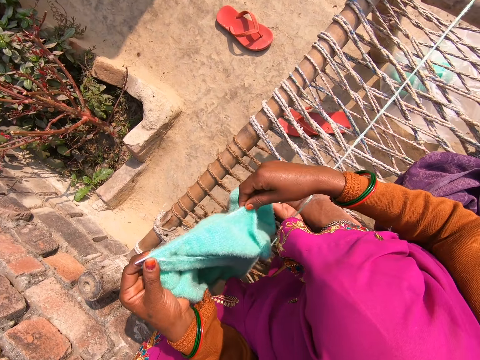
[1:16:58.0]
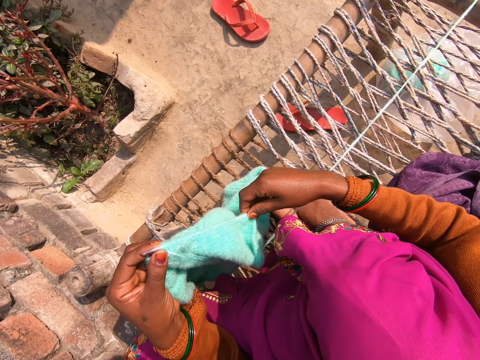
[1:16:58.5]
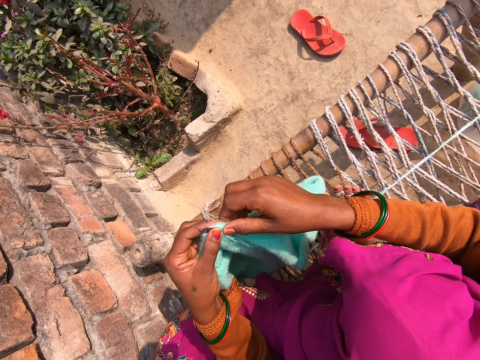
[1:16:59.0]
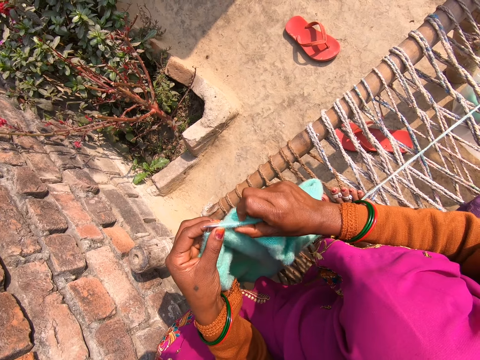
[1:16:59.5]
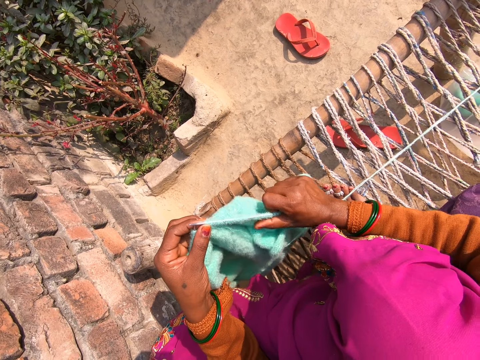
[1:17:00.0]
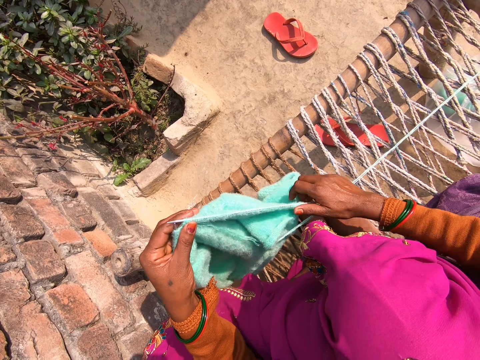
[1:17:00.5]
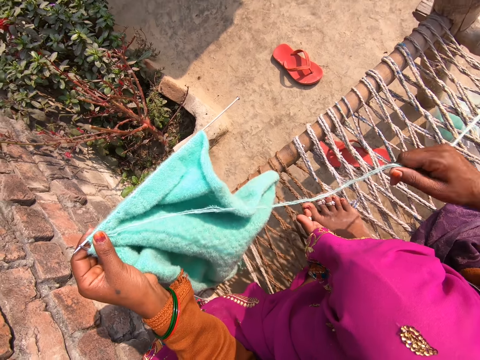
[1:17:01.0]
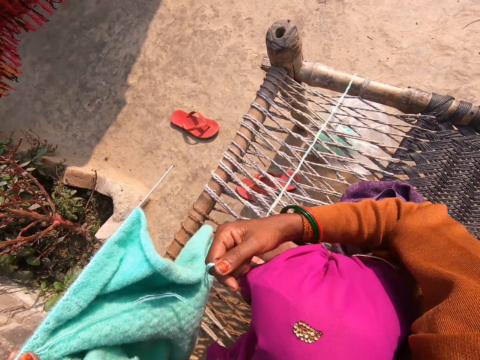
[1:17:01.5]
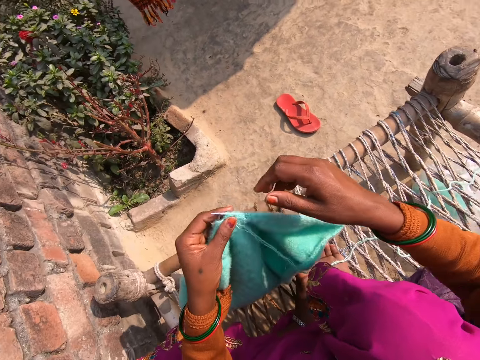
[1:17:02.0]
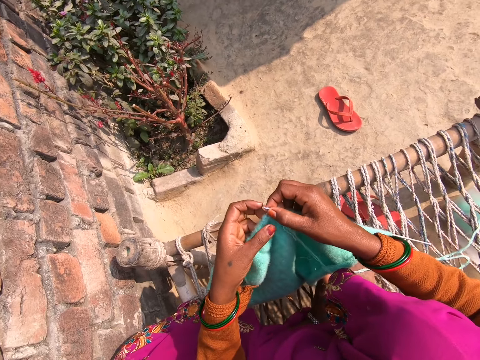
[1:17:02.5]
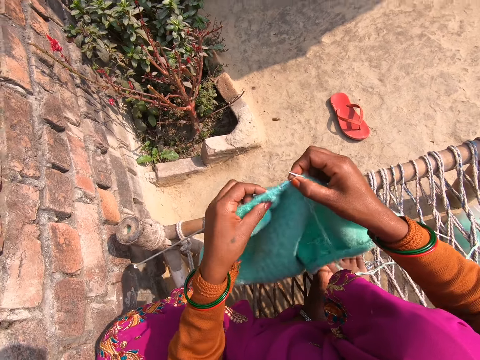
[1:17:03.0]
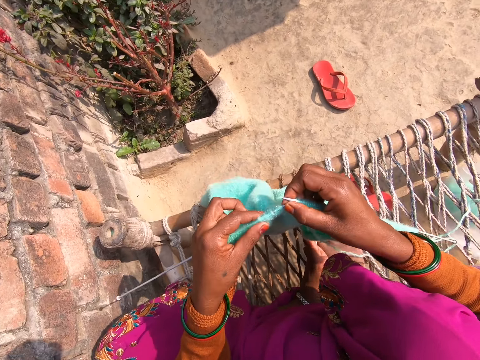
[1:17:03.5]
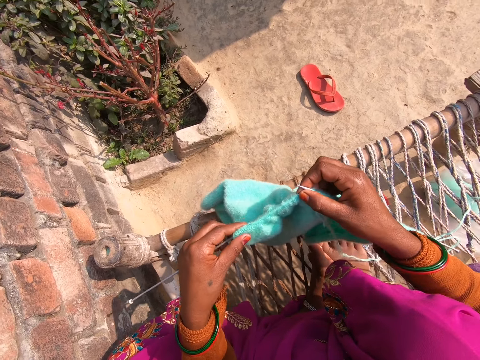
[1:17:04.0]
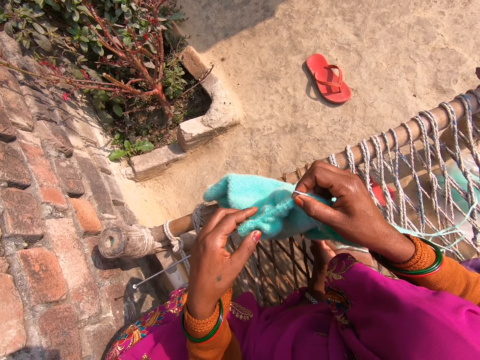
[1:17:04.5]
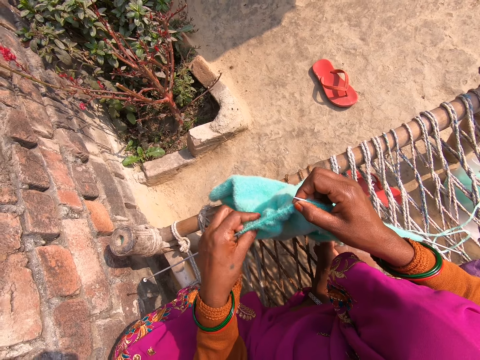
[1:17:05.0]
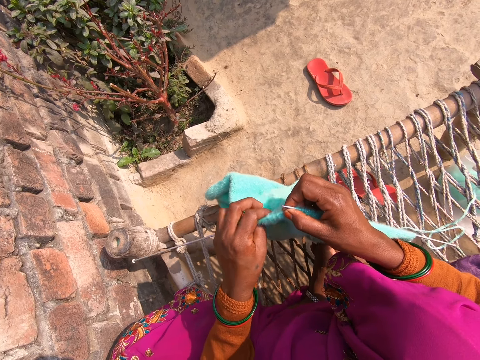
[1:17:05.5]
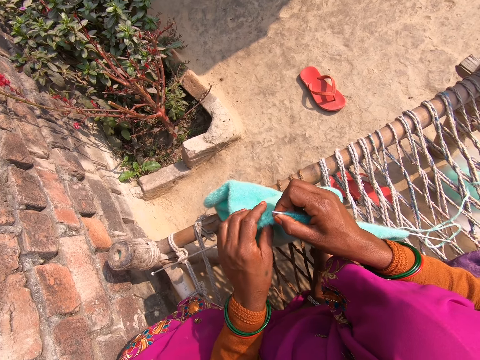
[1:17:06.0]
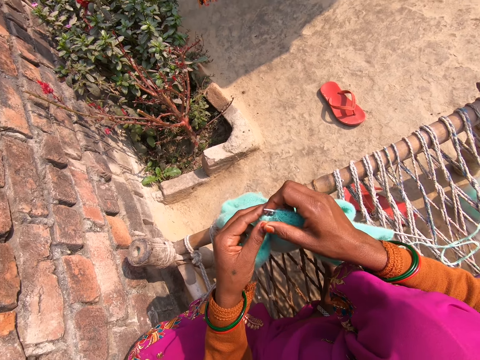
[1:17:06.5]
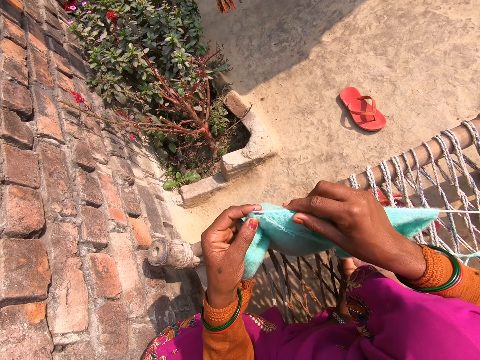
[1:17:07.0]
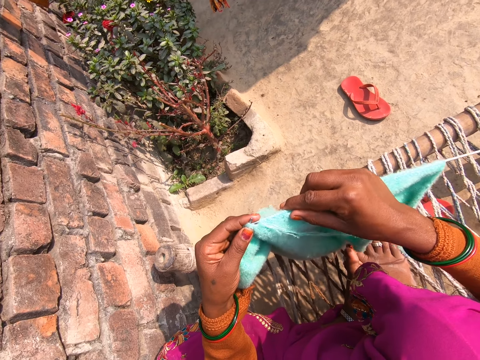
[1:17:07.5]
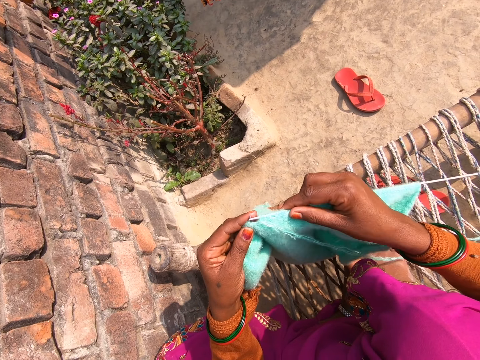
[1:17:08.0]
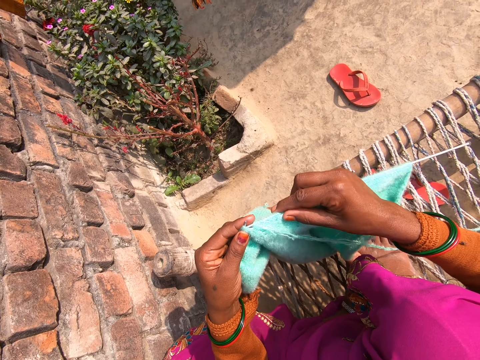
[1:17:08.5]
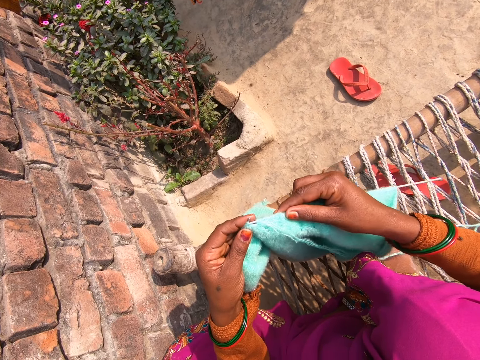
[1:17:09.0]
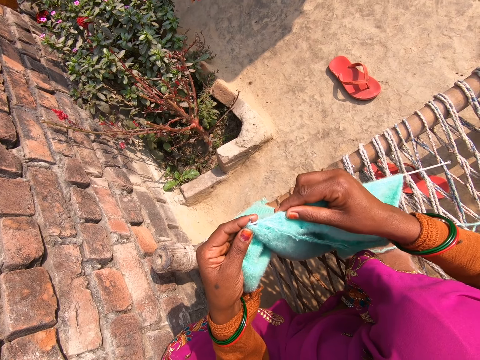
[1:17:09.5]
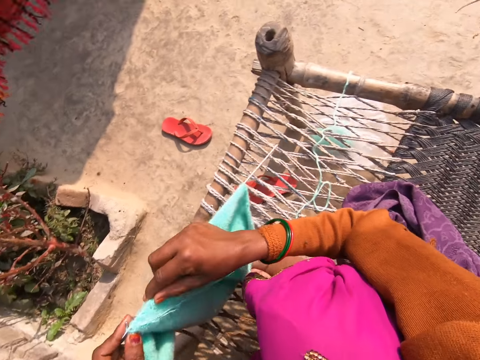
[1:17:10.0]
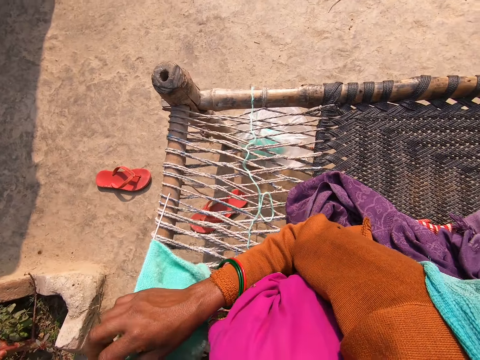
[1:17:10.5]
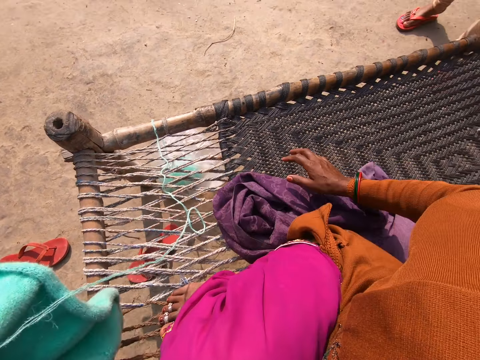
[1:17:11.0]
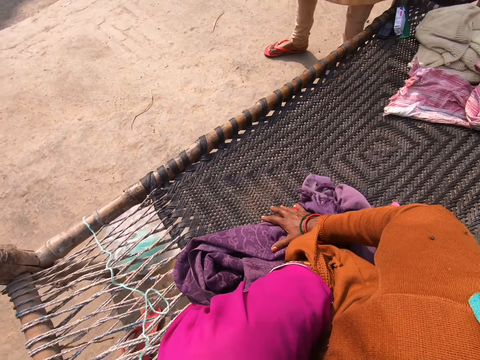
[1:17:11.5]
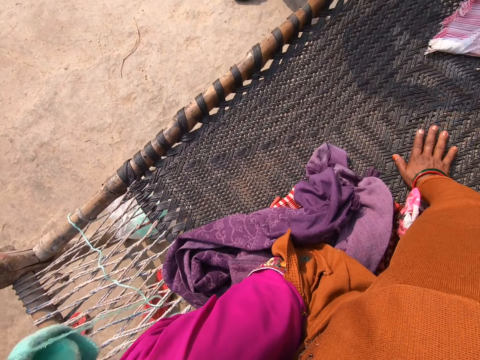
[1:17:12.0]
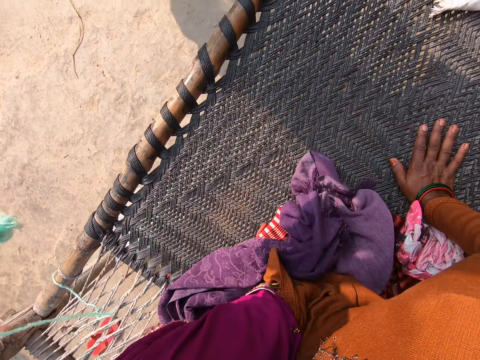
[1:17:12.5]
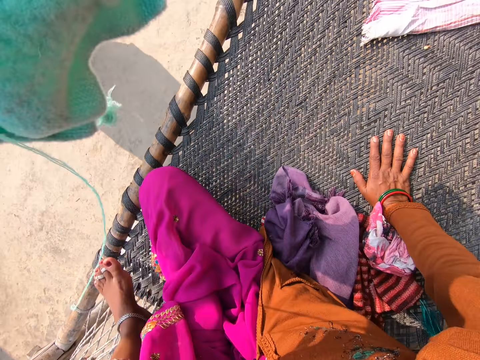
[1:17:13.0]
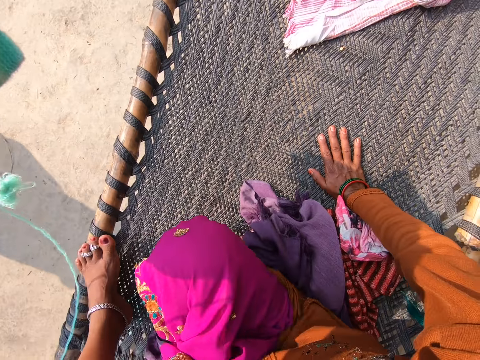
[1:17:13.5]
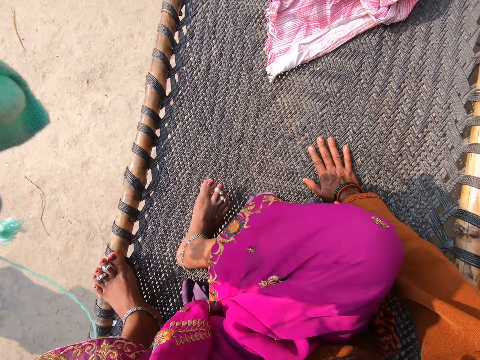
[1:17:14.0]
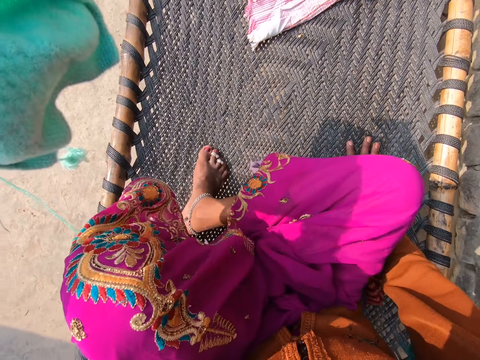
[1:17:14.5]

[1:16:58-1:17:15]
The camera wearer adjusts the fabric with her right hand. She adjusts the wool with her right hand. She adjusts the fabric with her left hand. She knits the fabric with wool and knitting pins. She adjusts on a swing.

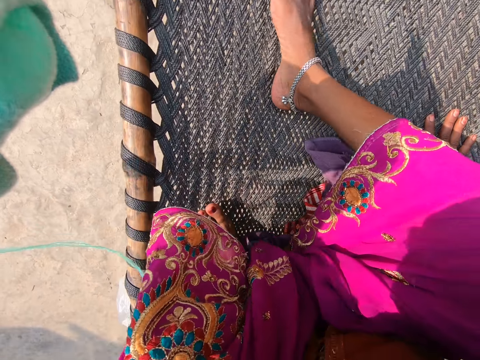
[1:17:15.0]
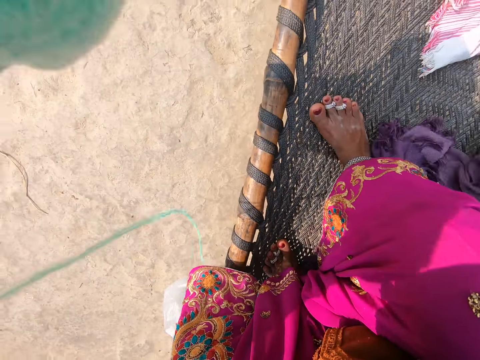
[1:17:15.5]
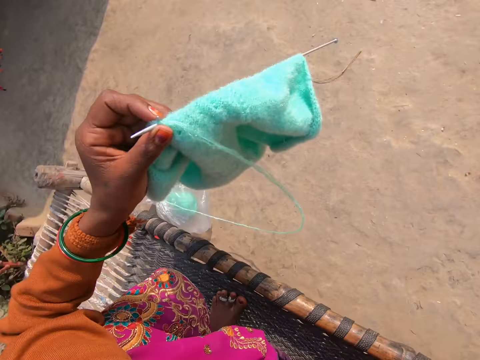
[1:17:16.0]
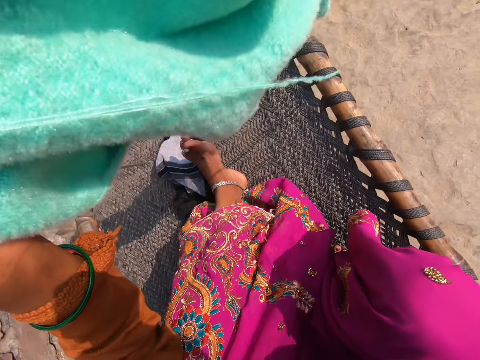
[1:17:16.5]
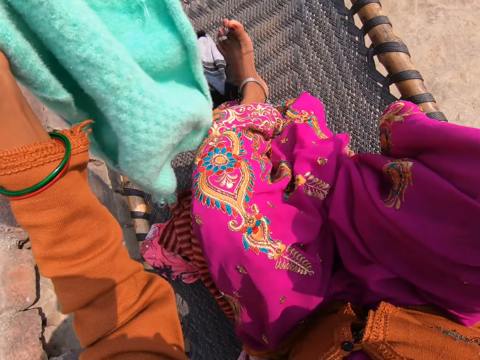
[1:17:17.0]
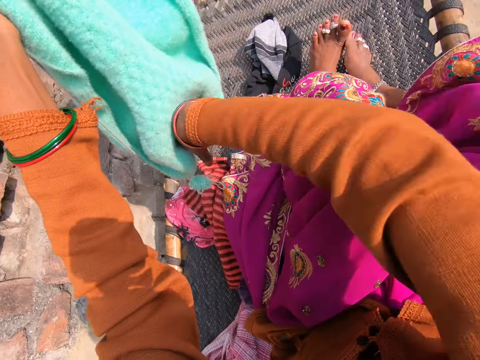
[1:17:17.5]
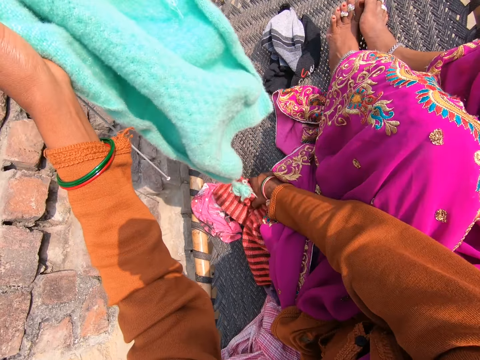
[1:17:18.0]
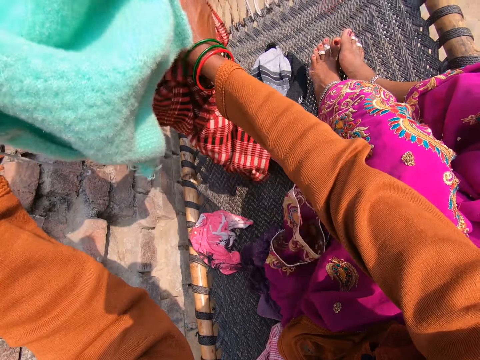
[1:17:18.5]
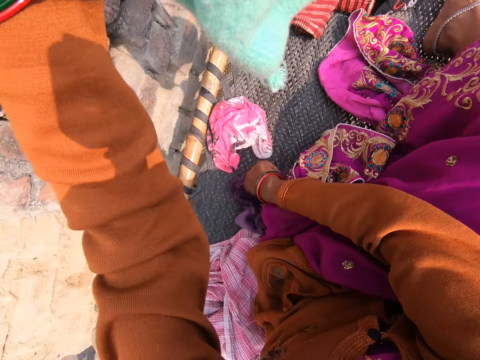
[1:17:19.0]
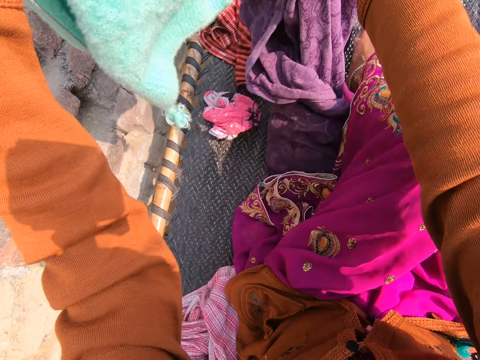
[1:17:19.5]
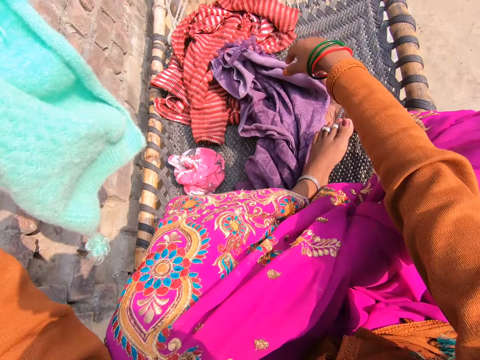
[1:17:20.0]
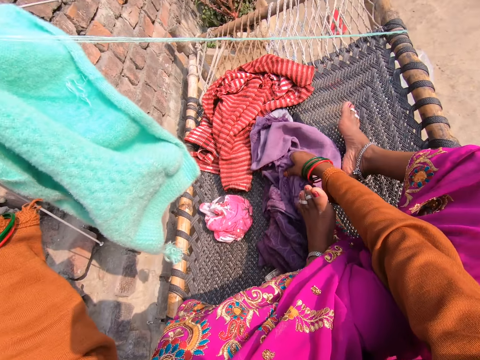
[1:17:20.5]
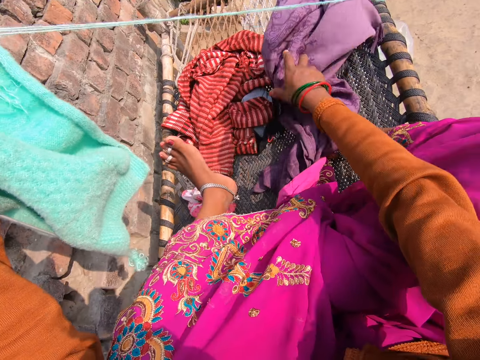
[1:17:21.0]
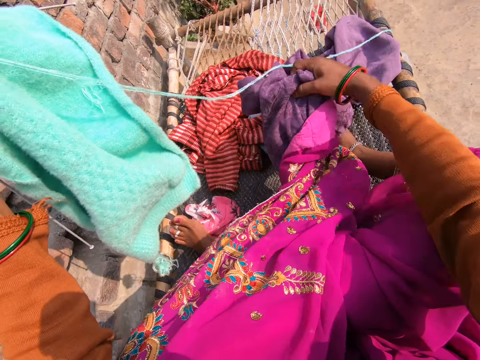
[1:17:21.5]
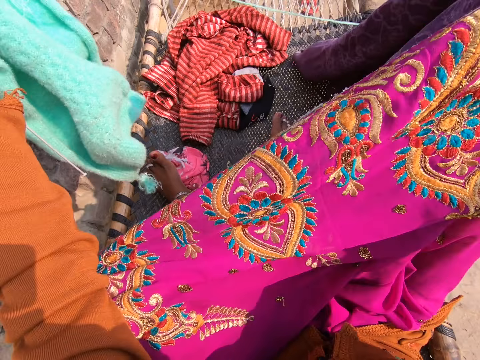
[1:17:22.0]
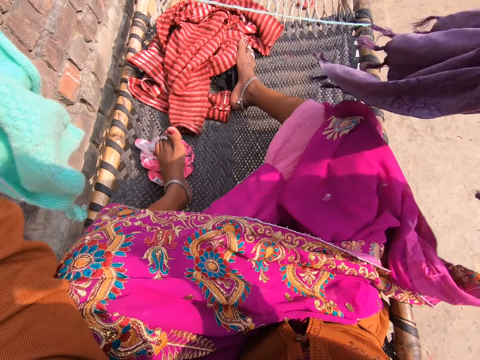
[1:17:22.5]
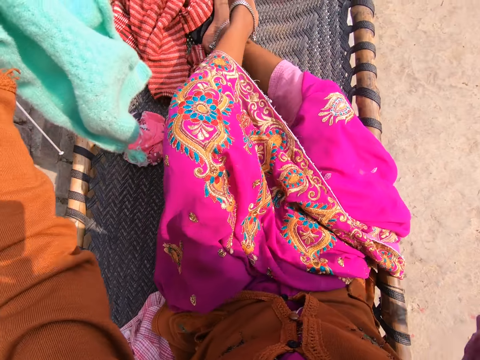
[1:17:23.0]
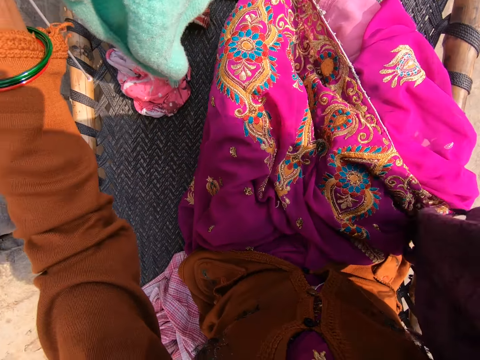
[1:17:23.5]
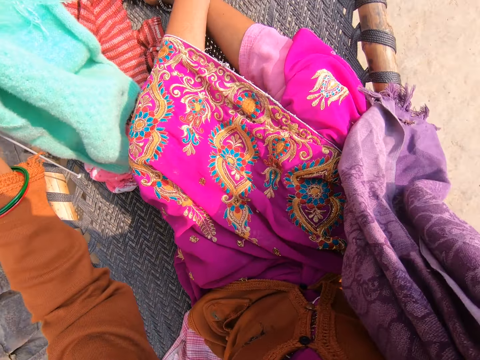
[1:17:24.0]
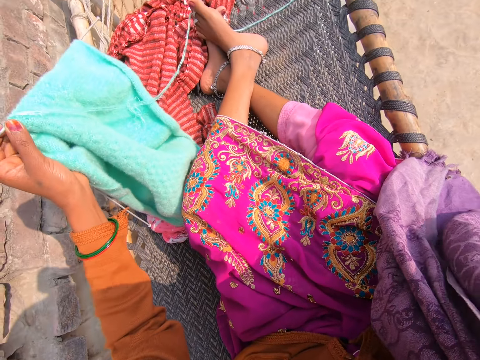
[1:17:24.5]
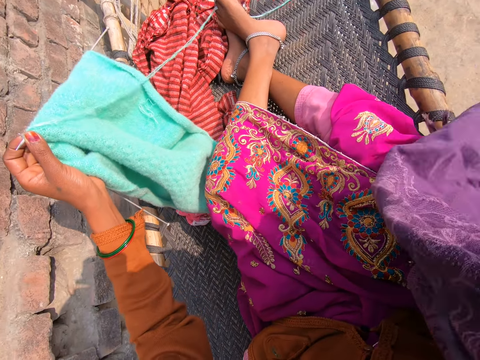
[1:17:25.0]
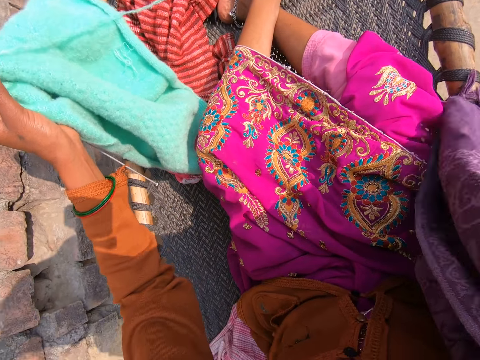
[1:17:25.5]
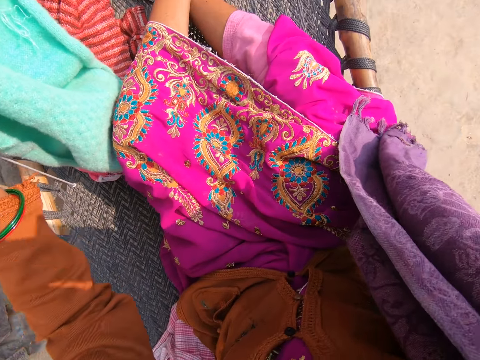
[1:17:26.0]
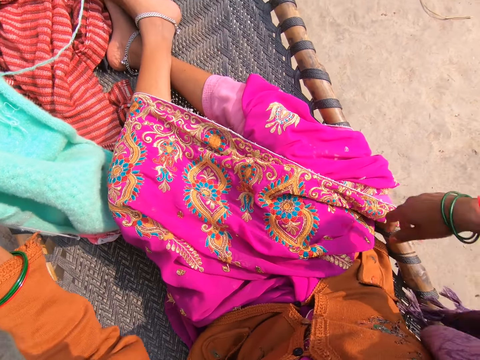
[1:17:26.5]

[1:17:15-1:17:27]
The camera wearer moves clothes on the swing.
